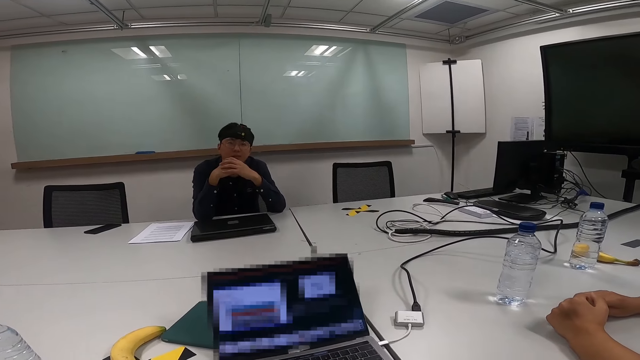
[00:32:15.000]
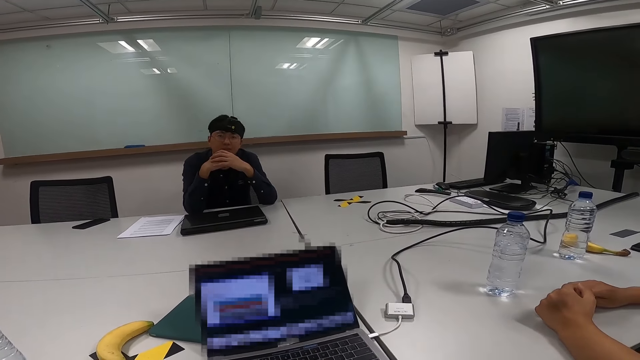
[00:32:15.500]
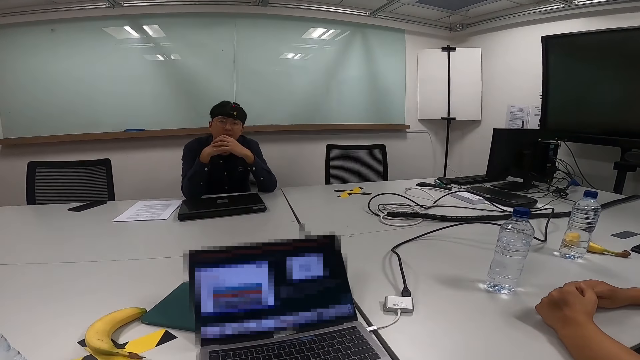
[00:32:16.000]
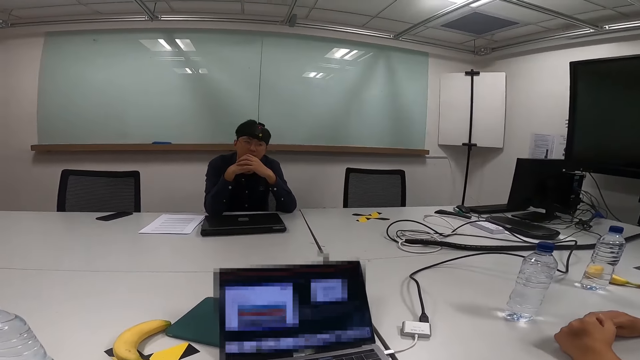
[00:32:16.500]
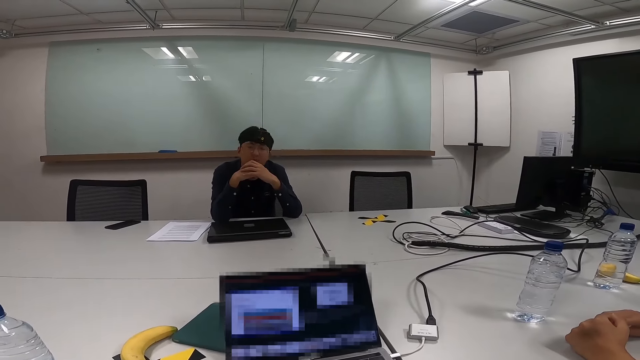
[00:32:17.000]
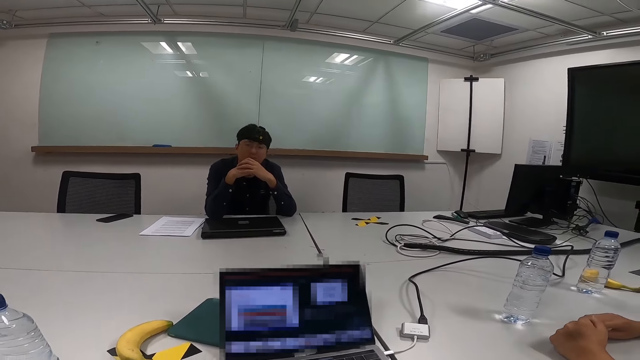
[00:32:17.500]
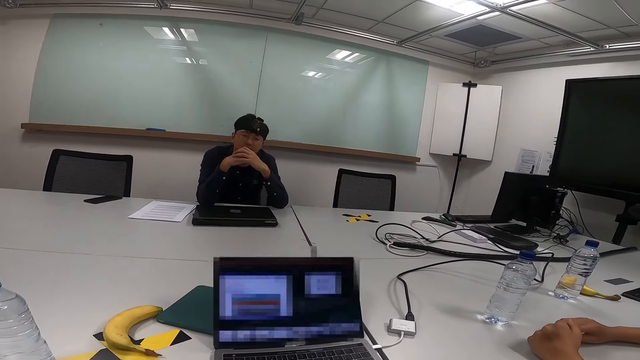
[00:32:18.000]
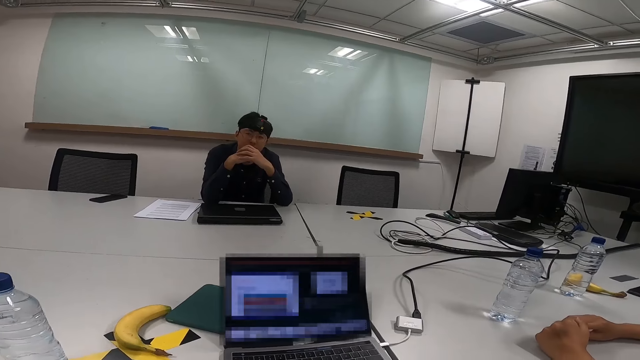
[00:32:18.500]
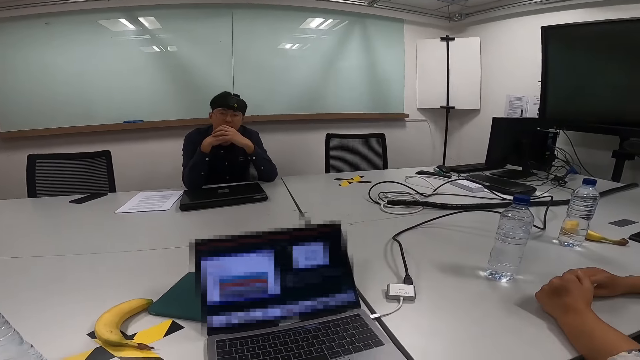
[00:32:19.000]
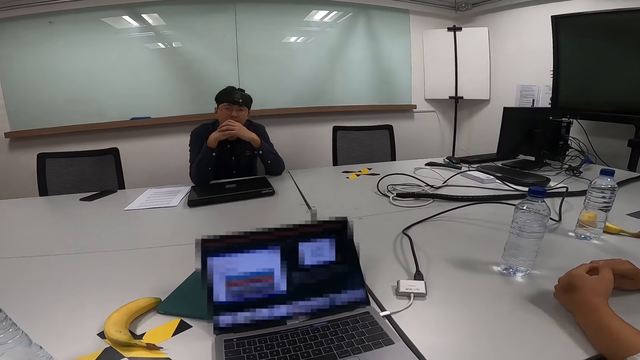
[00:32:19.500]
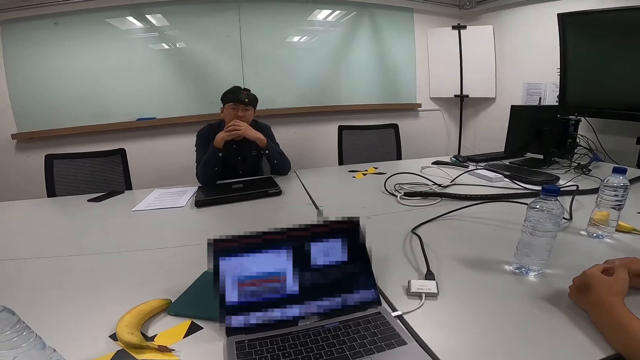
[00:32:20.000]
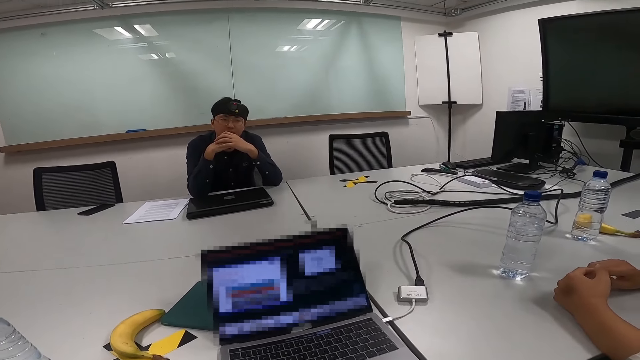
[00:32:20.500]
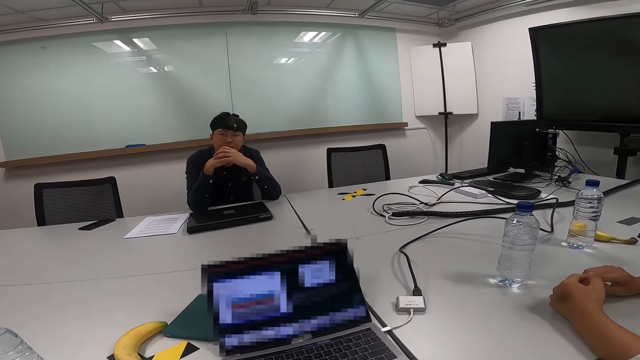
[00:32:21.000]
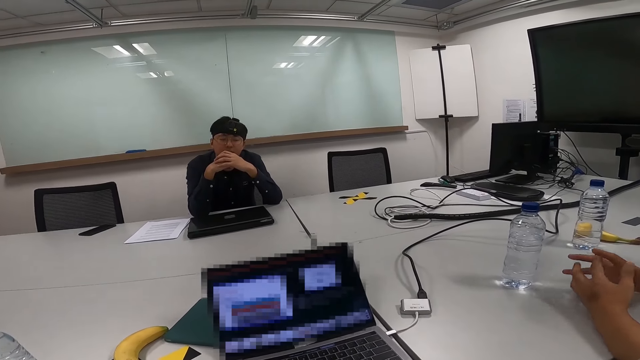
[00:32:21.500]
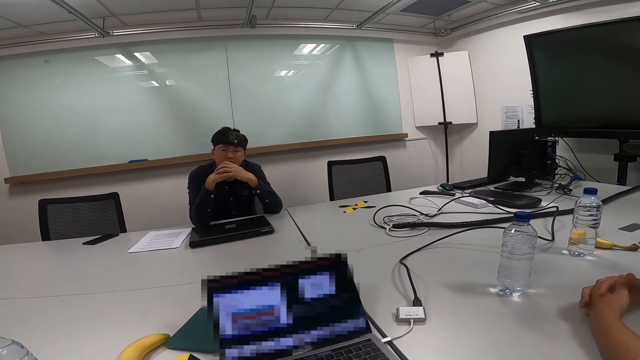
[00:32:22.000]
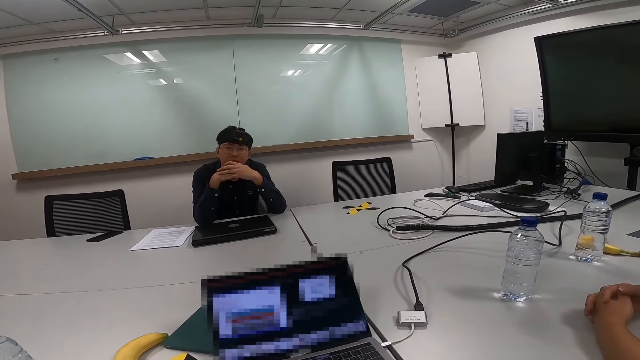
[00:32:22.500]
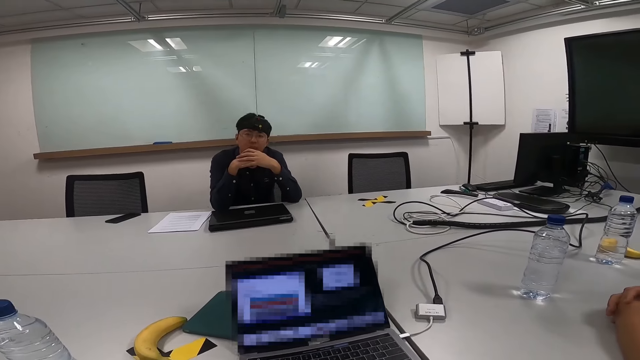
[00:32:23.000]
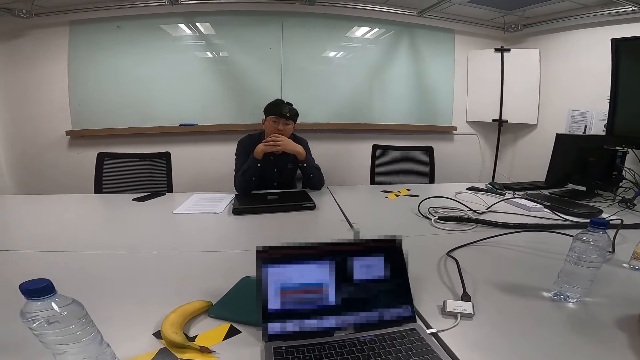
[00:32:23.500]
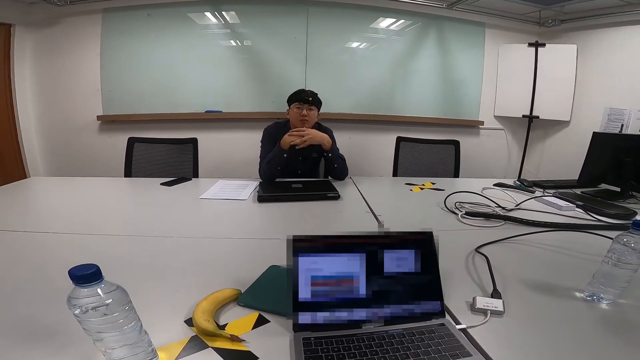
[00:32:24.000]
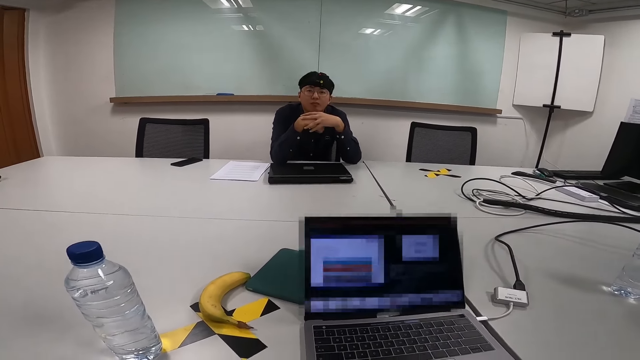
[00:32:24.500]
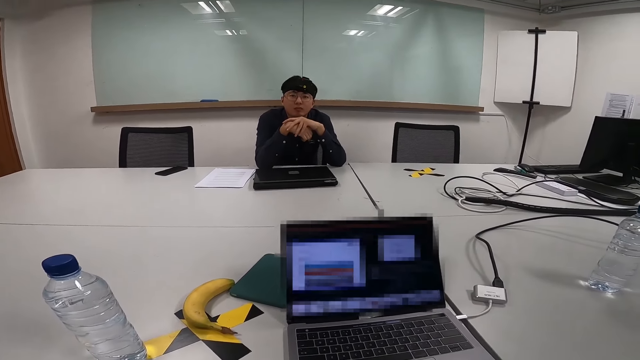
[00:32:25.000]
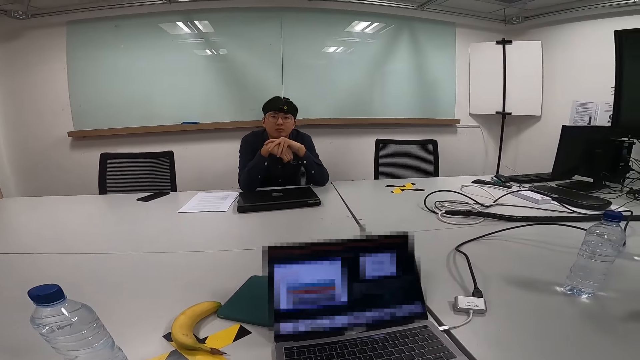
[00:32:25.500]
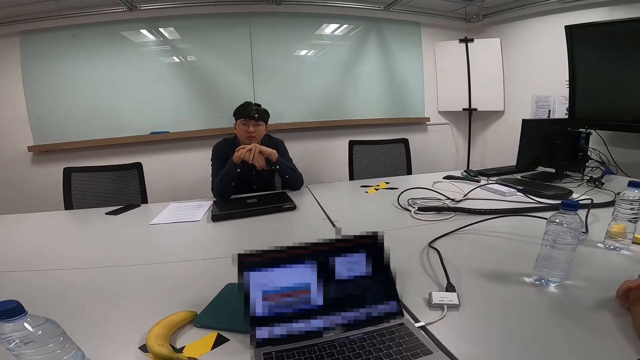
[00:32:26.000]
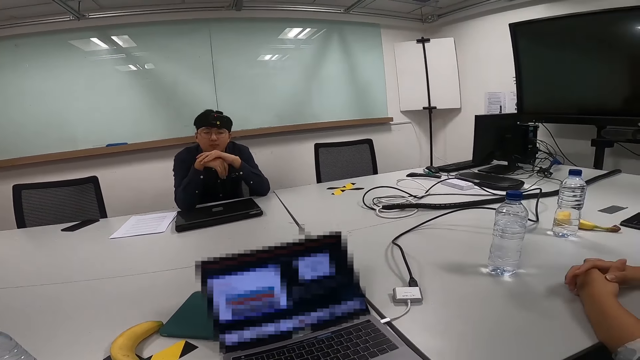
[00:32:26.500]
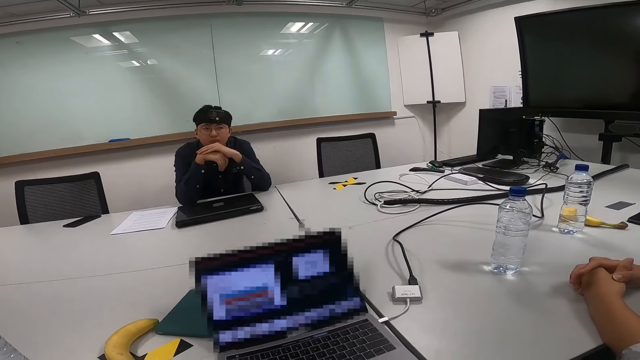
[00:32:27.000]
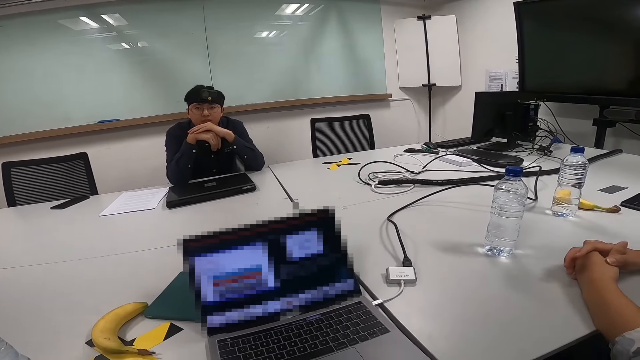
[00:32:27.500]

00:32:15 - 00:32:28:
A man puts his hands together. The camera wearer converses.

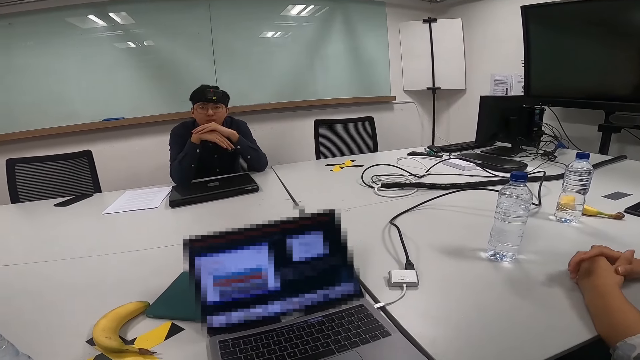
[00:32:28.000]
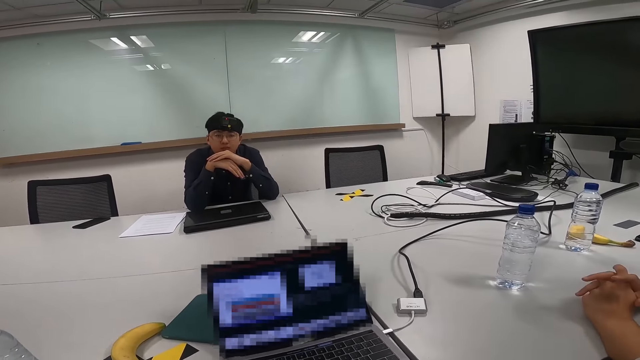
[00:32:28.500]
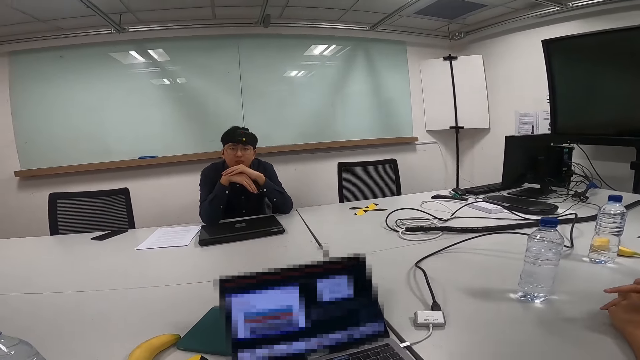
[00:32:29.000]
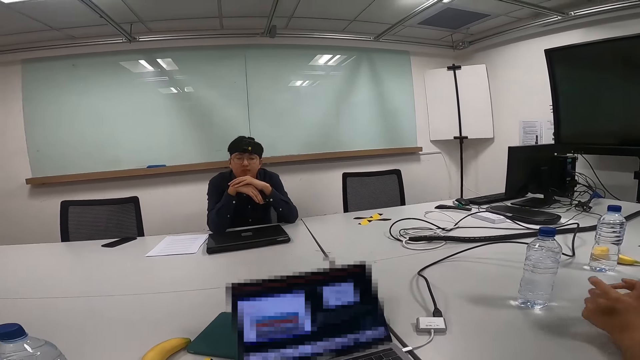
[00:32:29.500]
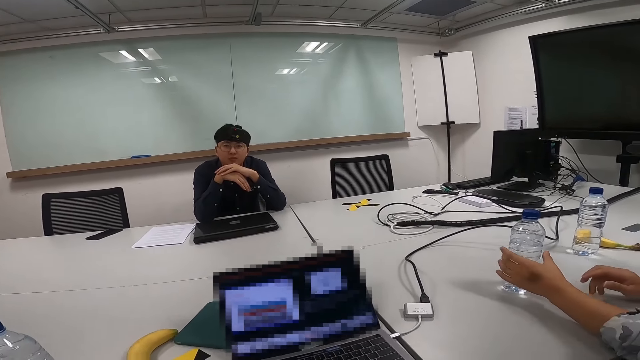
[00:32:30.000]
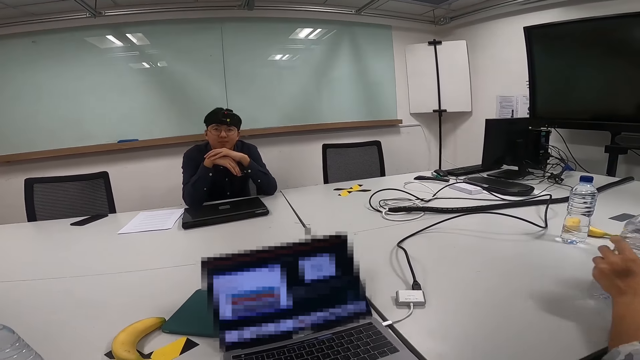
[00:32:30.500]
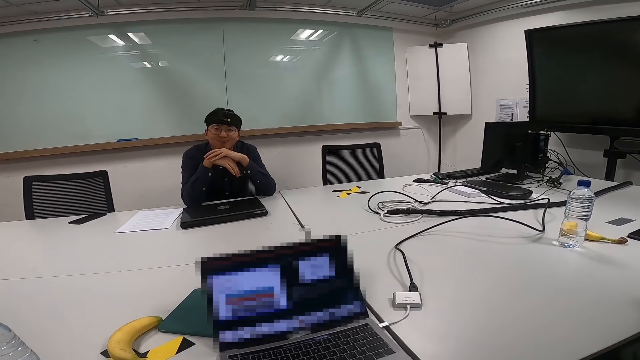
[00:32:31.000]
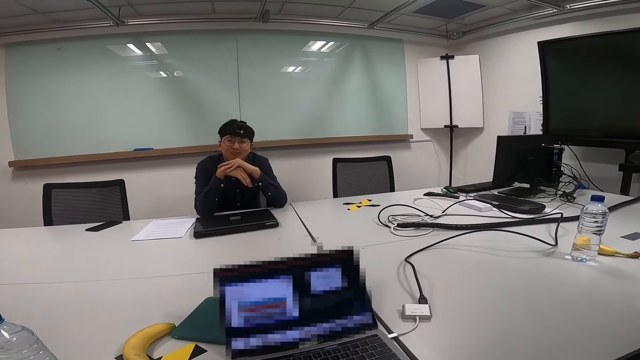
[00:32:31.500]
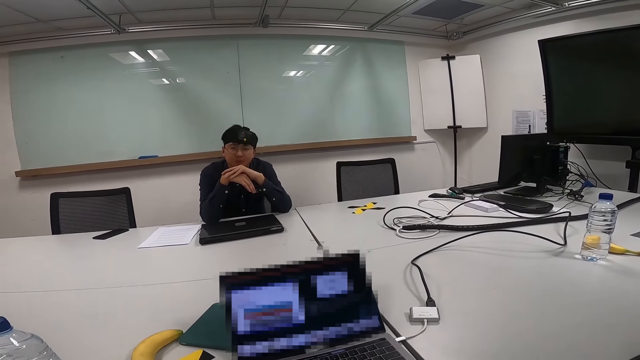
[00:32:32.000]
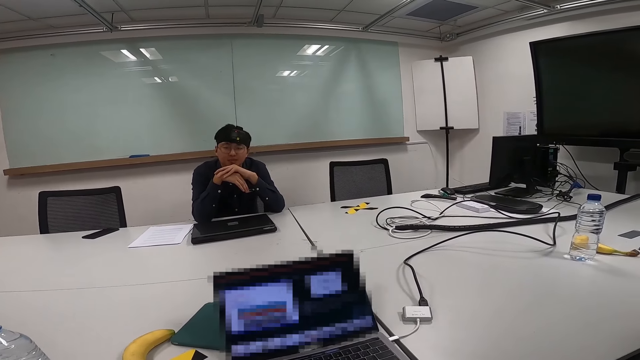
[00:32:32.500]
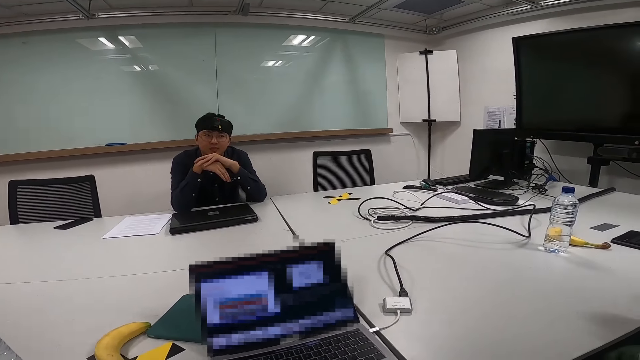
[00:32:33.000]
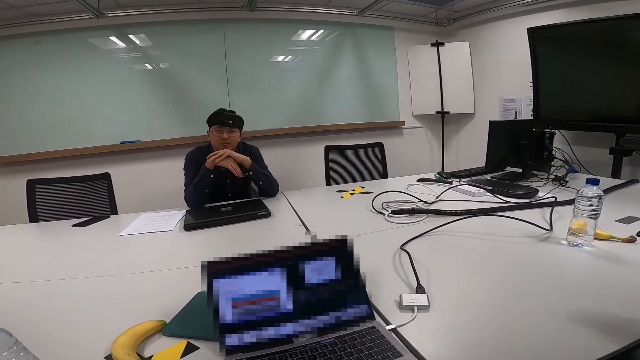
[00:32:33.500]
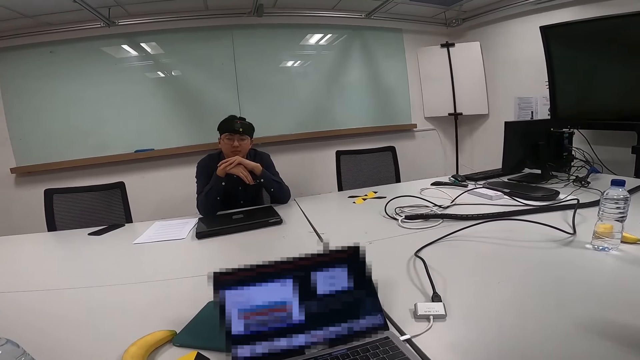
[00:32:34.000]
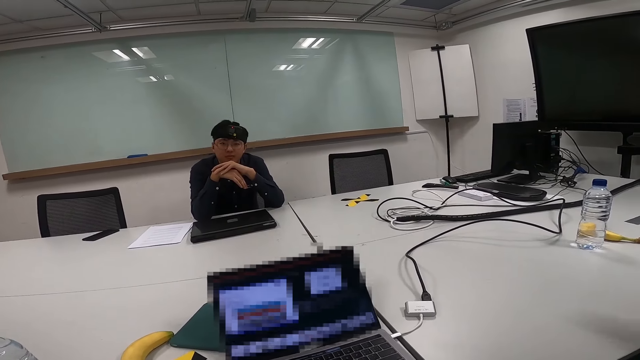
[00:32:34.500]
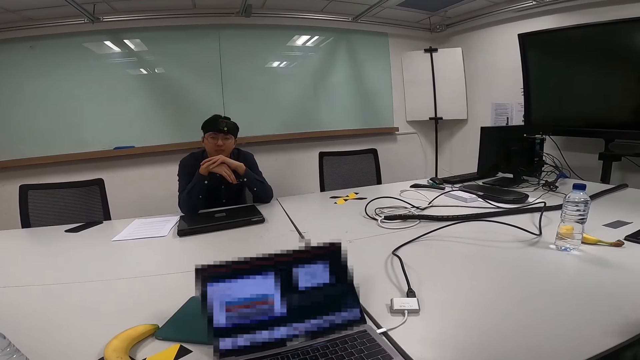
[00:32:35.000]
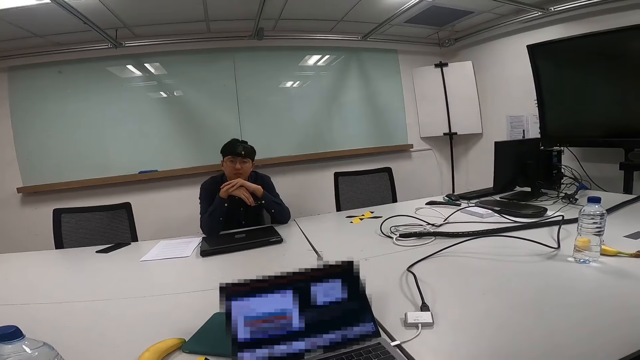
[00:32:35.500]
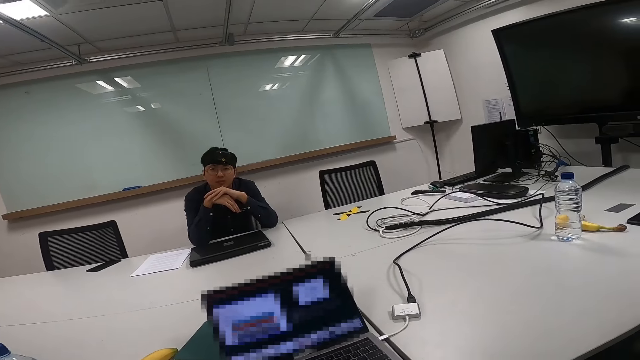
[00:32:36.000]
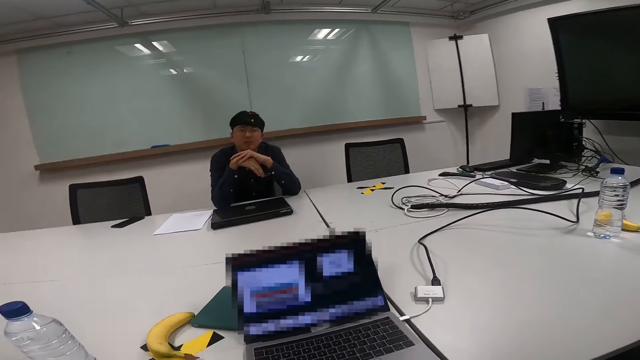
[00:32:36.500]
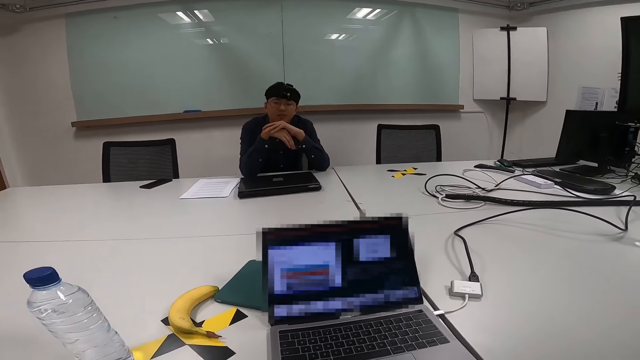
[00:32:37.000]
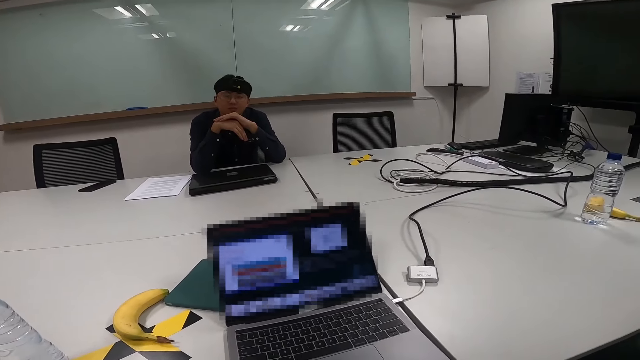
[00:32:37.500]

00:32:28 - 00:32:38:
A man takes the bottle of water. The man opens the bottle lid and drinks the water. The camera wearer converses.
